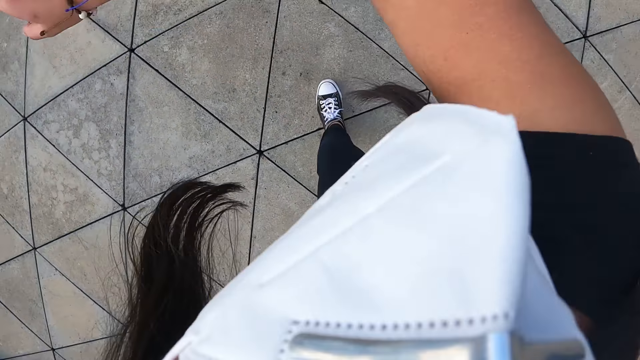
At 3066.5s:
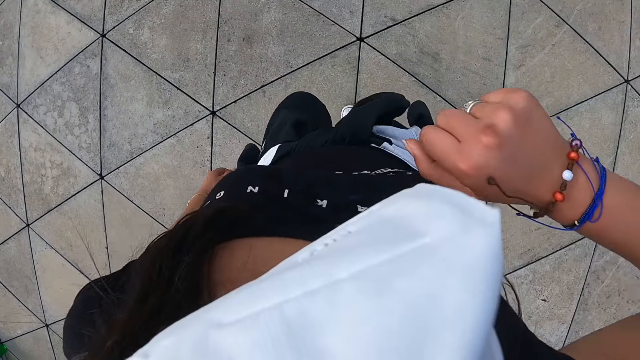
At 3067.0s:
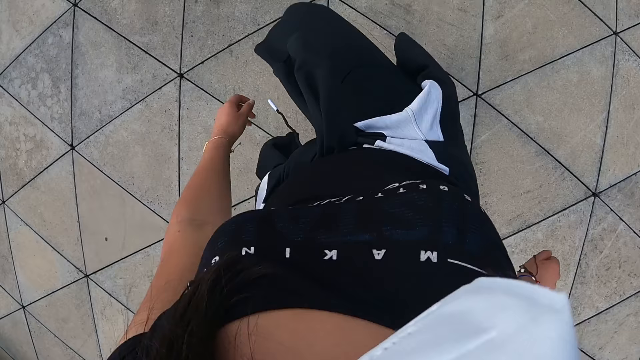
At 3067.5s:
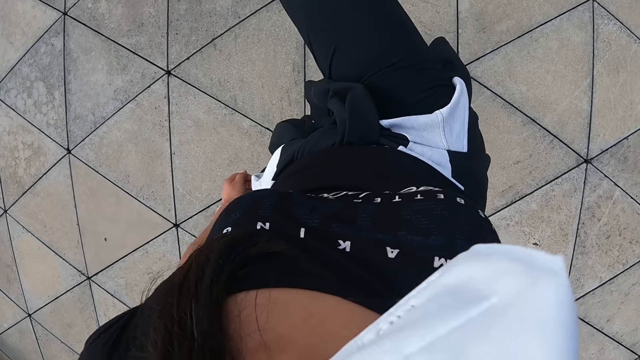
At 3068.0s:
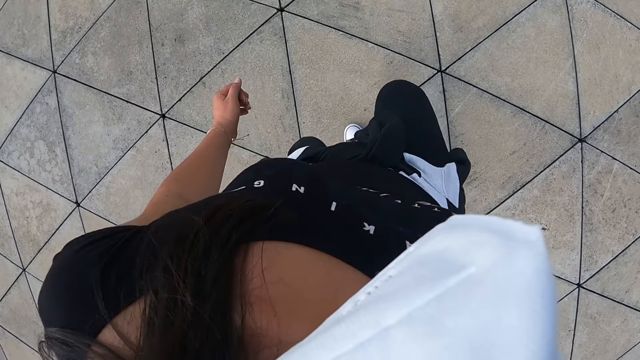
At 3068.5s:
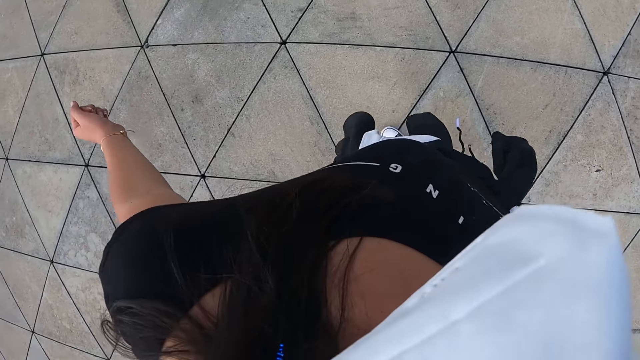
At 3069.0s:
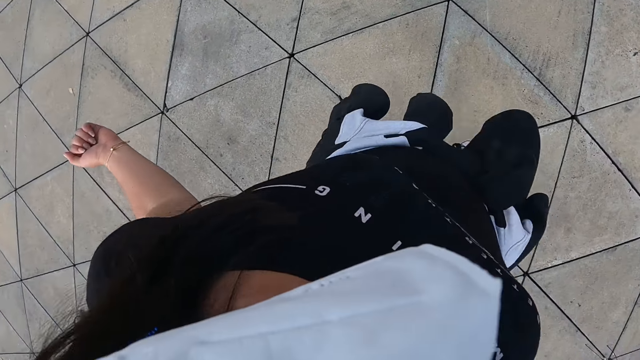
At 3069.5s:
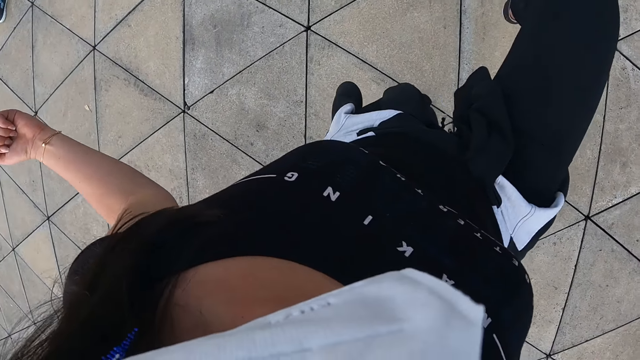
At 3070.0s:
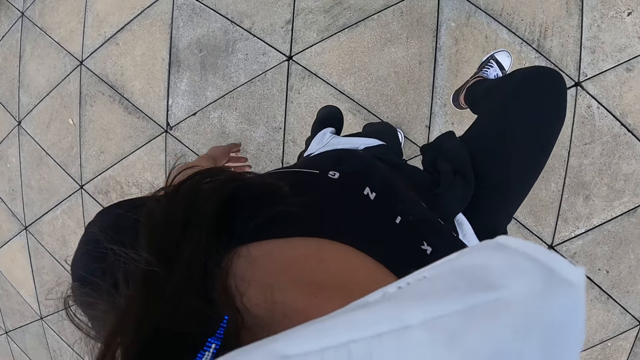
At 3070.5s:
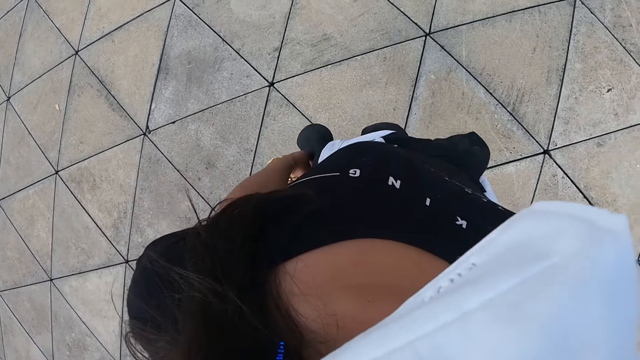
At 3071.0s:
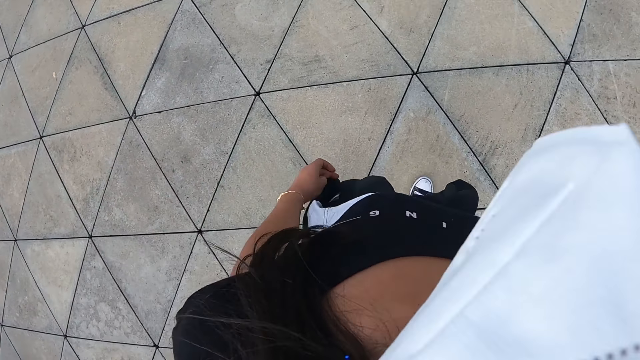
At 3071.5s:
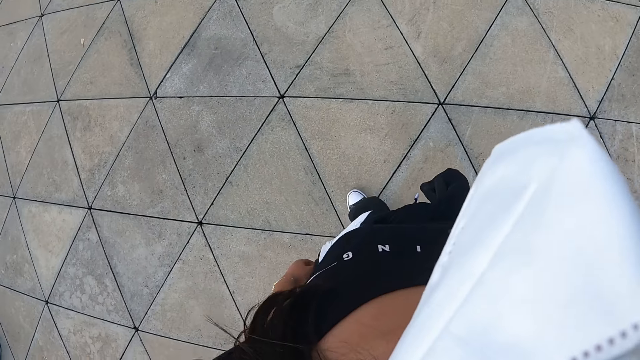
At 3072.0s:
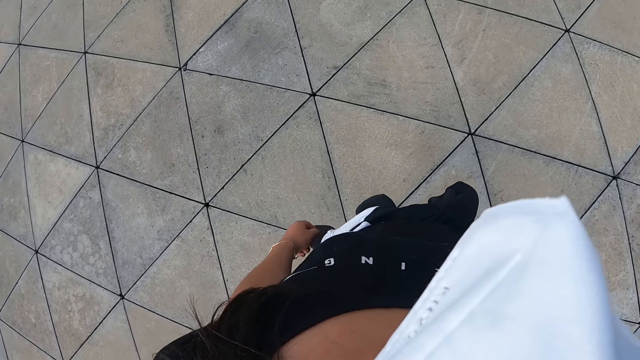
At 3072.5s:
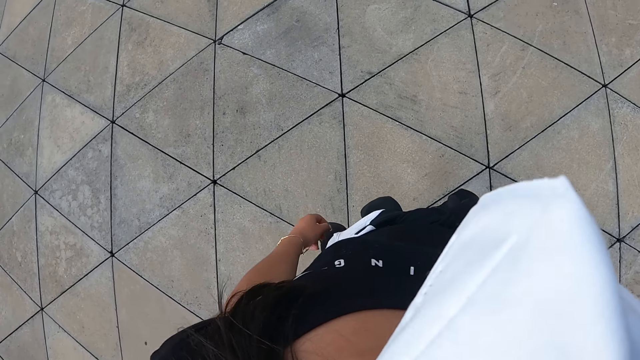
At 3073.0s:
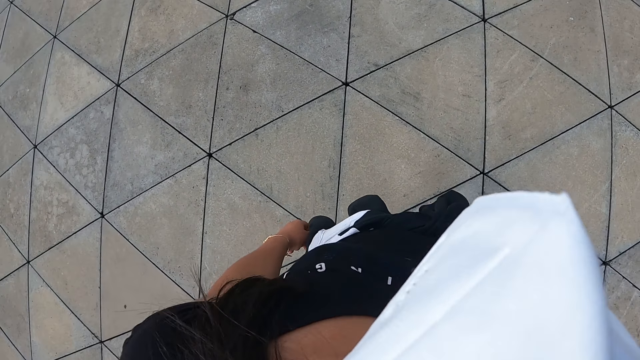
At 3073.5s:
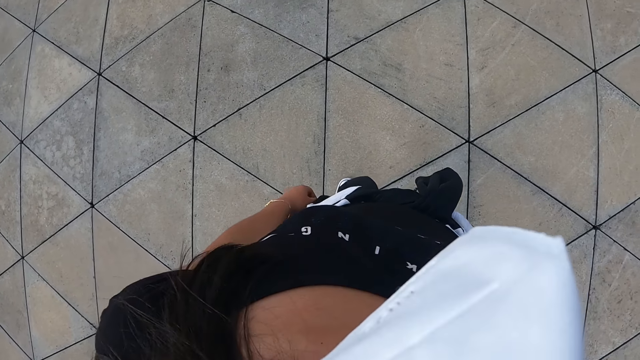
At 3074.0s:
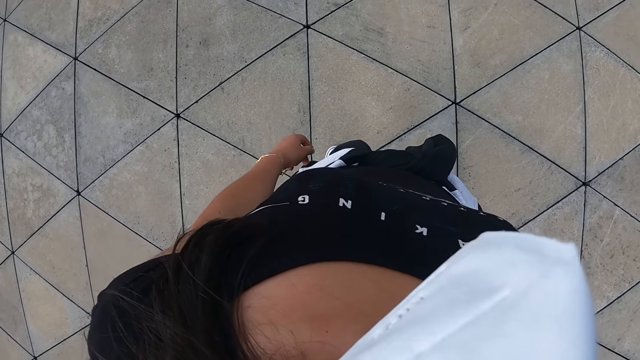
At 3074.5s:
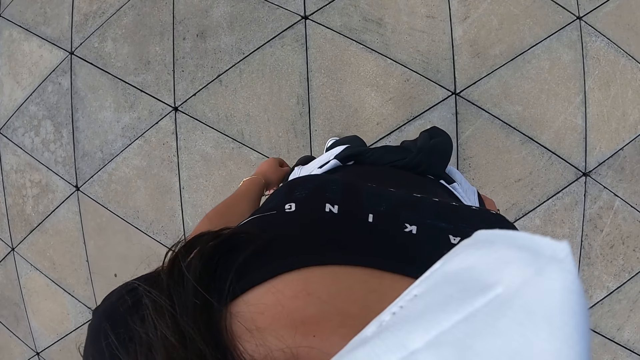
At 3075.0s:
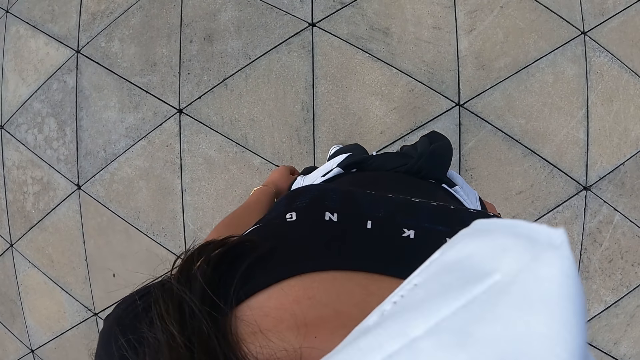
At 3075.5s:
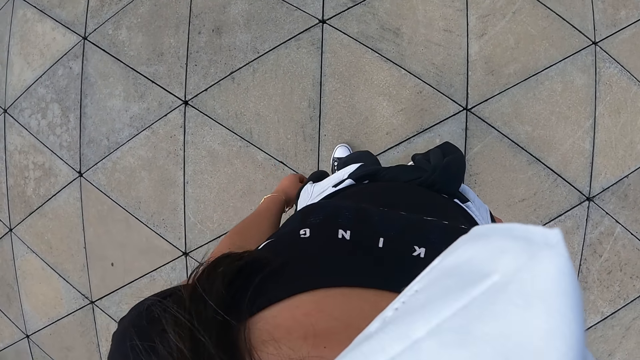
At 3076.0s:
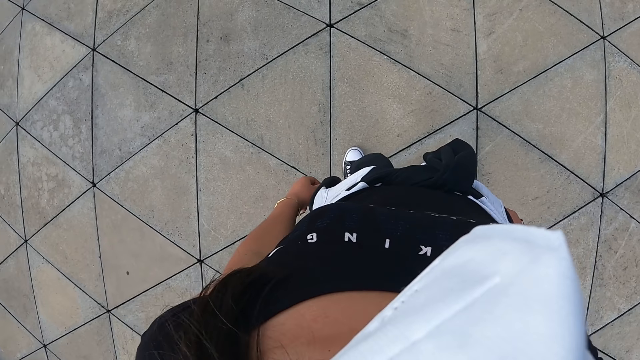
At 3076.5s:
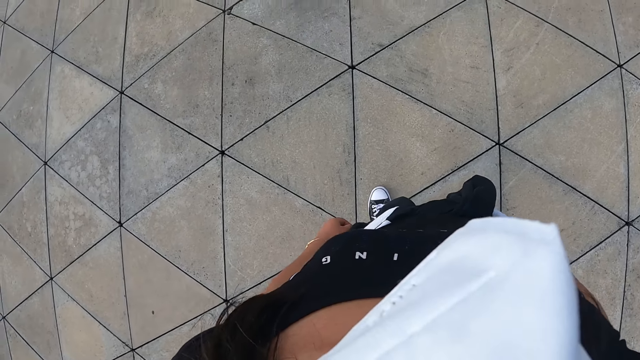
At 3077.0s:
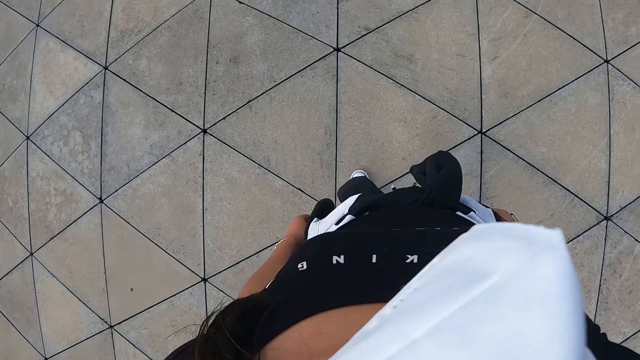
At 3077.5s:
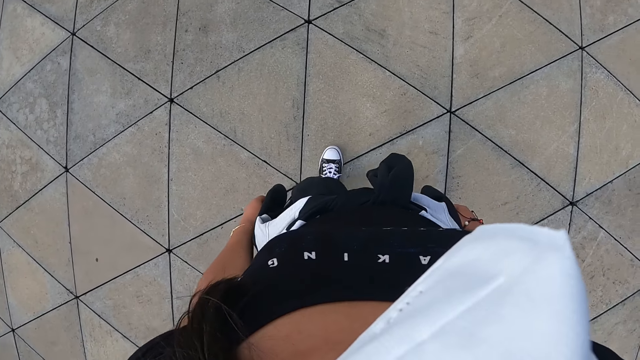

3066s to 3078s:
The camera wearer raises up. They lift a leg and step down.

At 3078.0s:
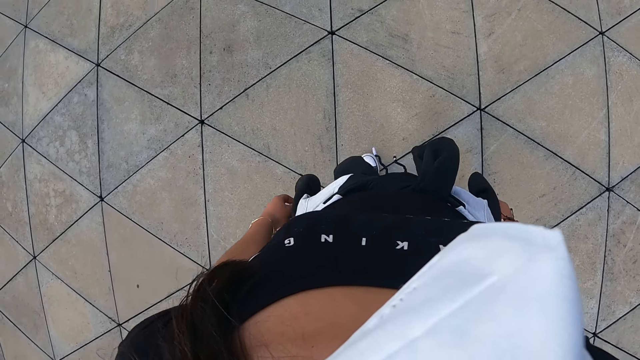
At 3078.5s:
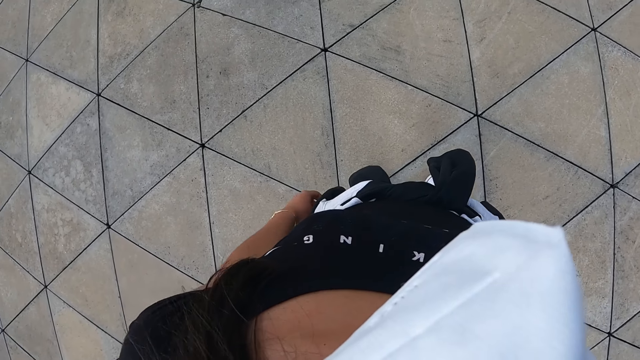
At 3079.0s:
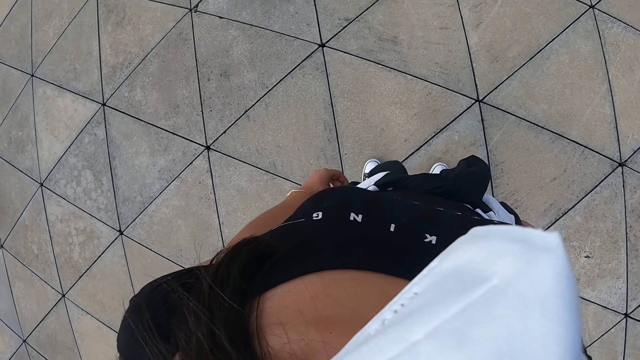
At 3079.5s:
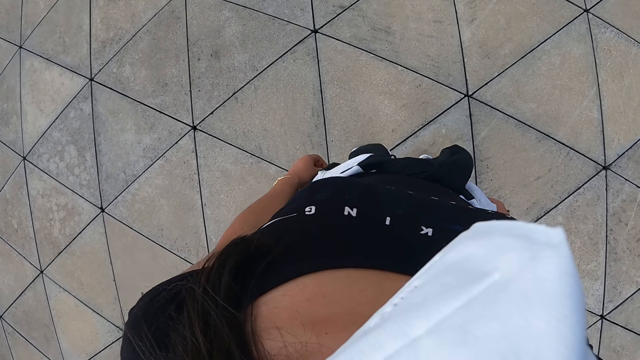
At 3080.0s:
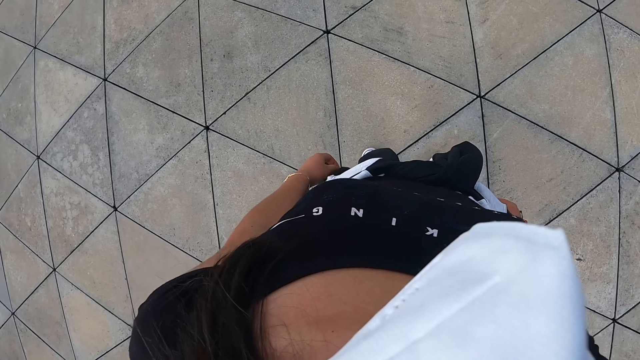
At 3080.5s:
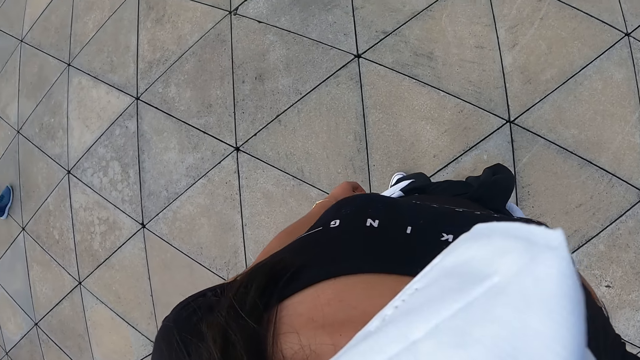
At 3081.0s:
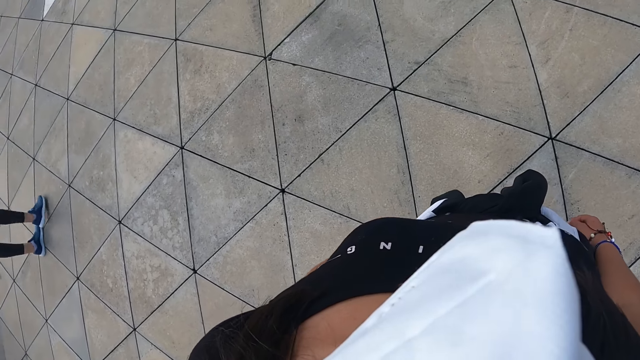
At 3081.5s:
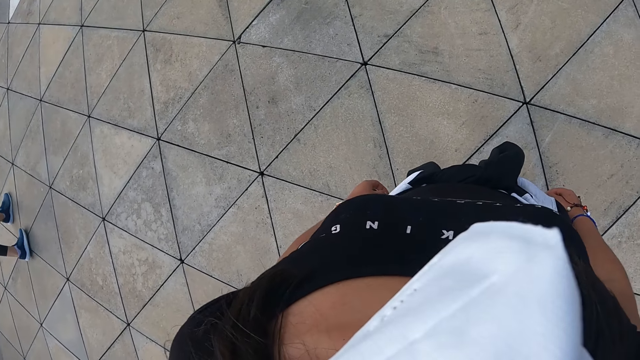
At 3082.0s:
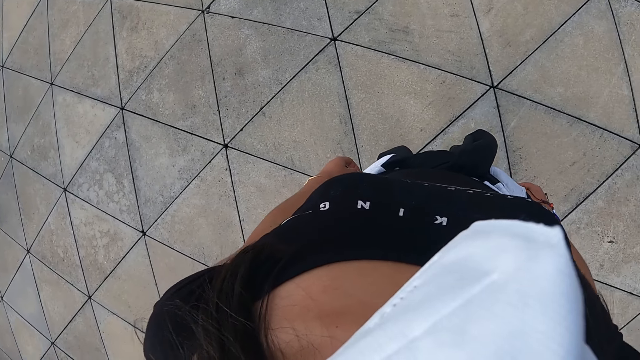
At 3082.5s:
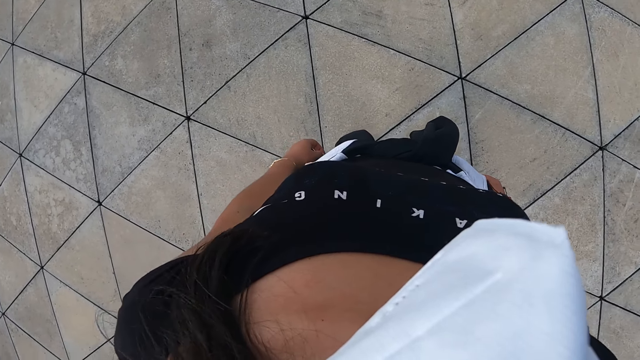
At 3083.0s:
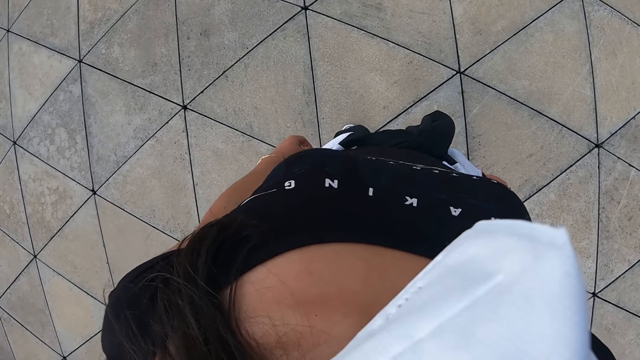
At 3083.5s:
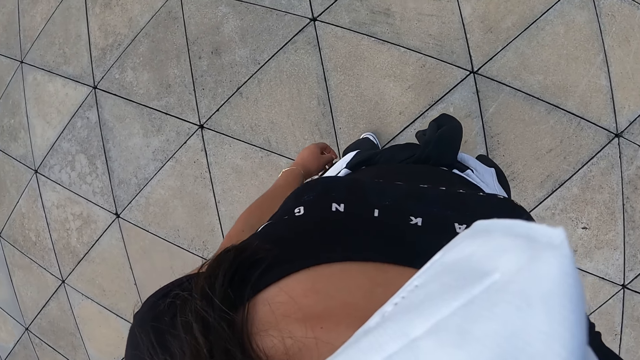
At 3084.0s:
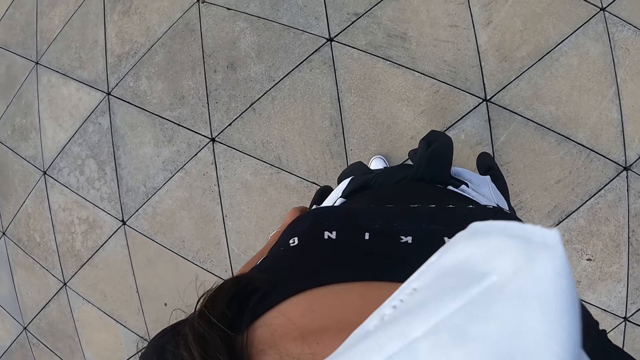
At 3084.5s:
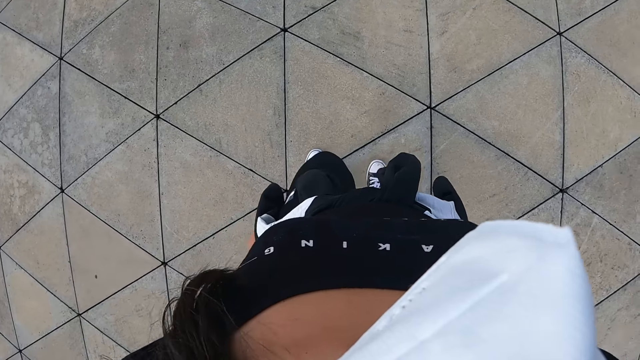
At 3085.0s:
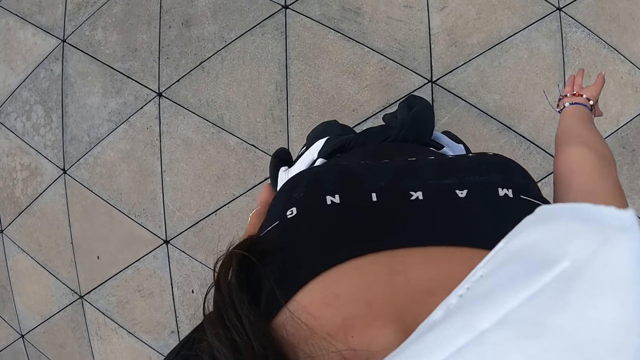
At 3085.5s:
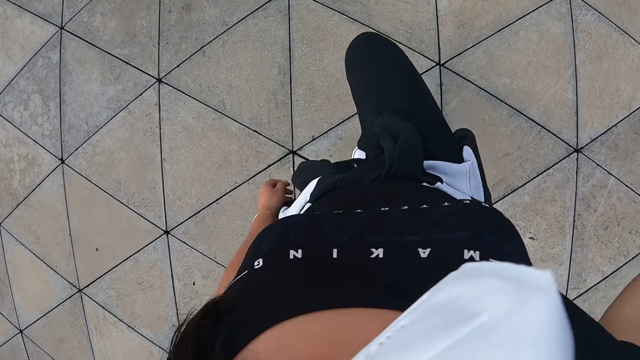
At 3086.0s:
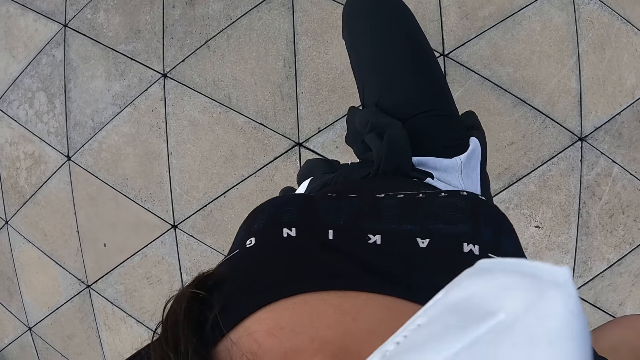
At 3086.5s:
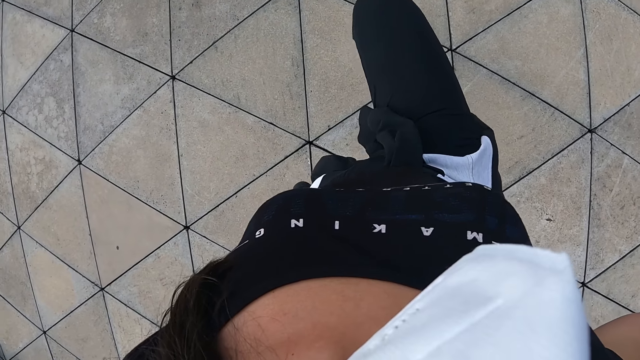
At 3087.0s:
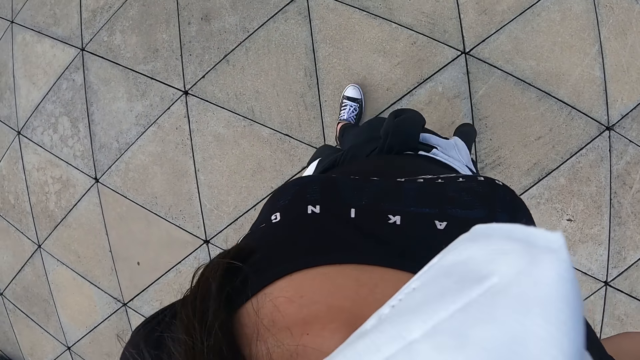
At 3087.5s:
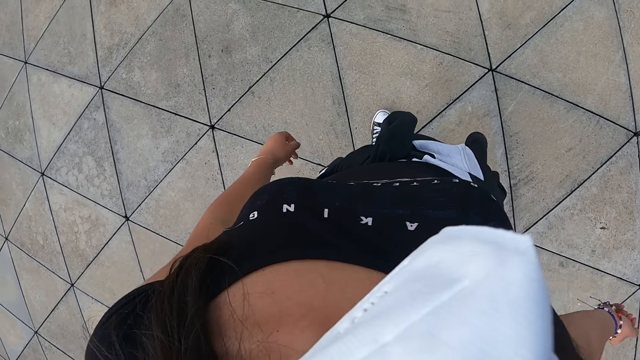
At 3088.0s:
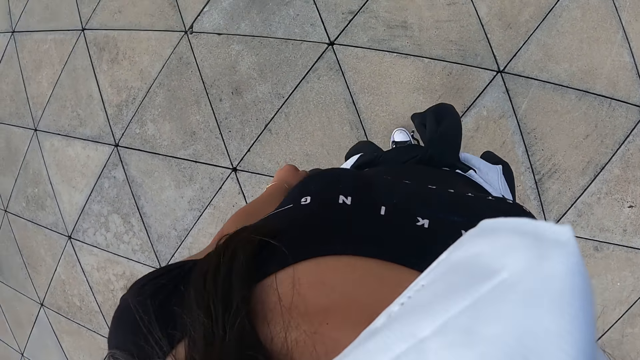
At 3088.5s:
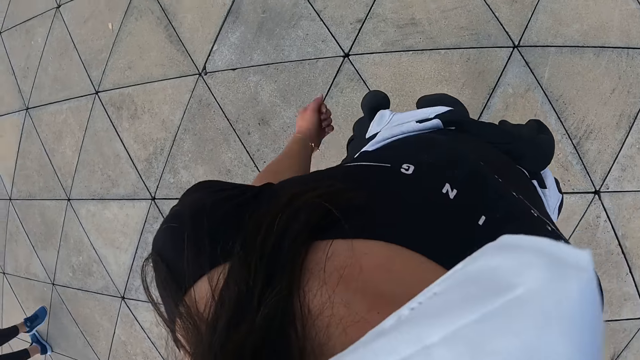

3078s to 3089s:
The camera wearer dances on the dancefloor. They lift a leg and step down.
